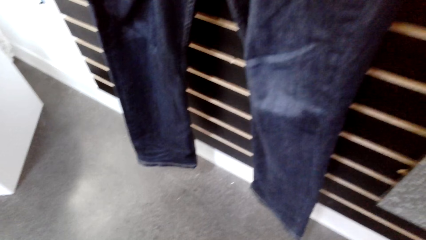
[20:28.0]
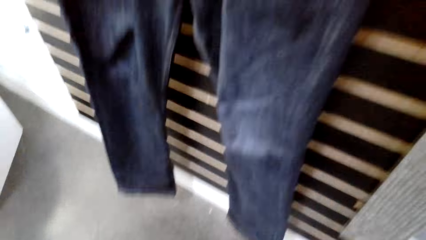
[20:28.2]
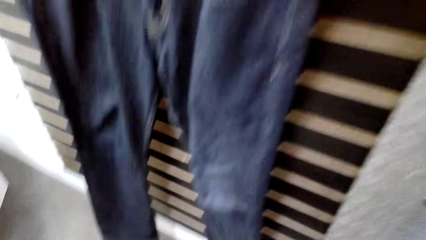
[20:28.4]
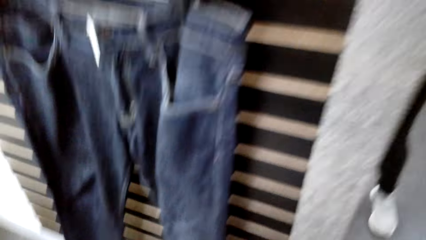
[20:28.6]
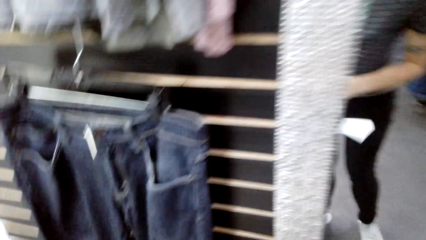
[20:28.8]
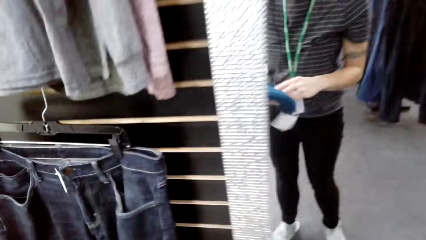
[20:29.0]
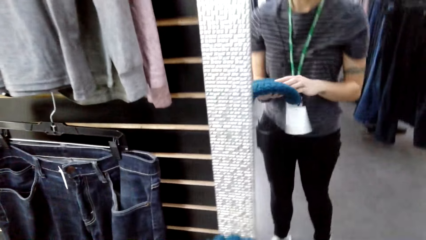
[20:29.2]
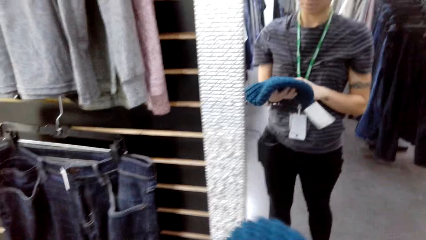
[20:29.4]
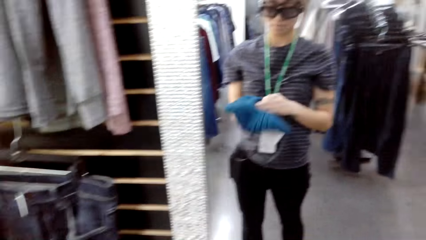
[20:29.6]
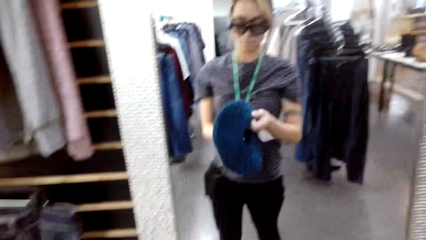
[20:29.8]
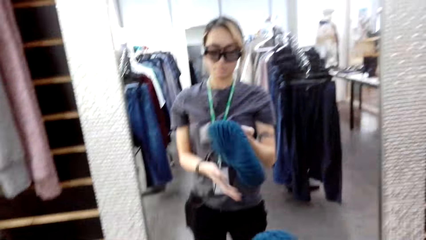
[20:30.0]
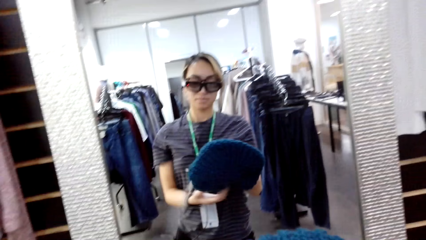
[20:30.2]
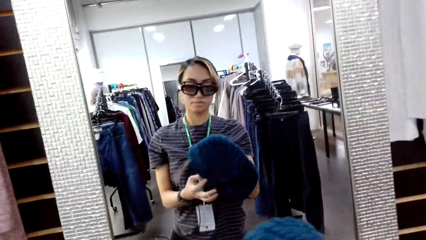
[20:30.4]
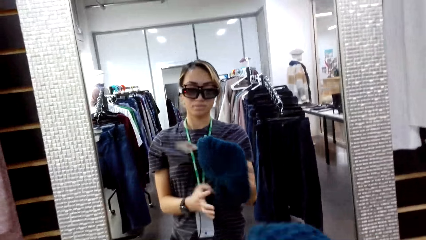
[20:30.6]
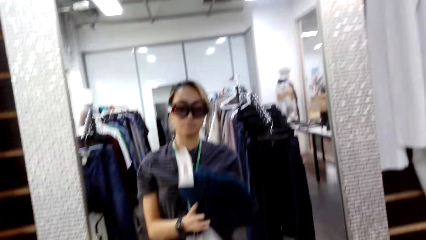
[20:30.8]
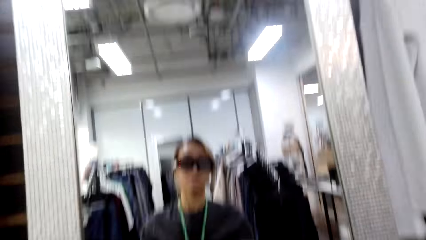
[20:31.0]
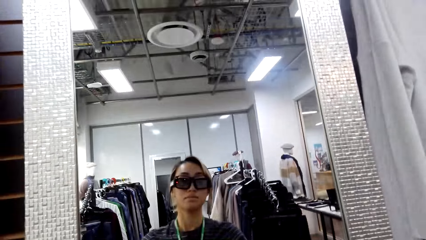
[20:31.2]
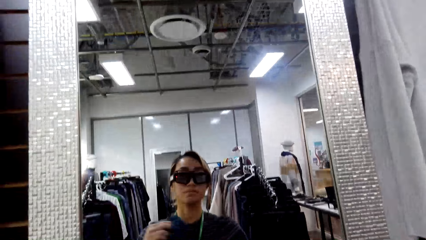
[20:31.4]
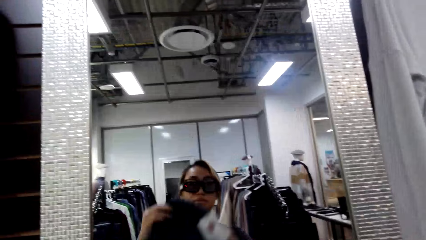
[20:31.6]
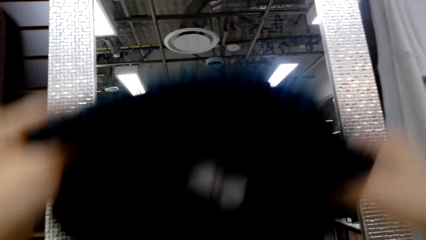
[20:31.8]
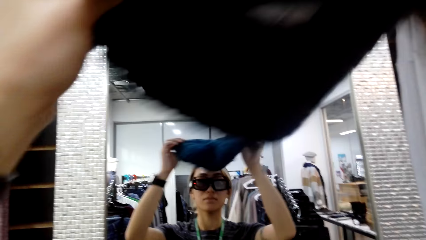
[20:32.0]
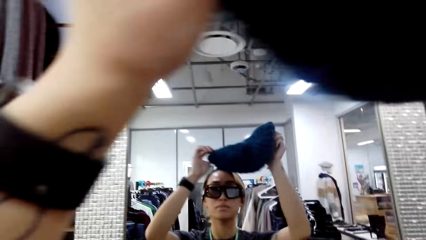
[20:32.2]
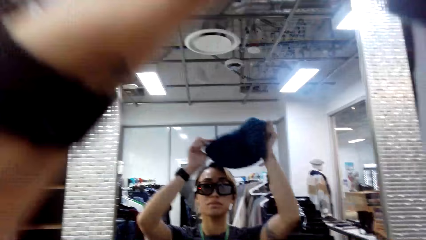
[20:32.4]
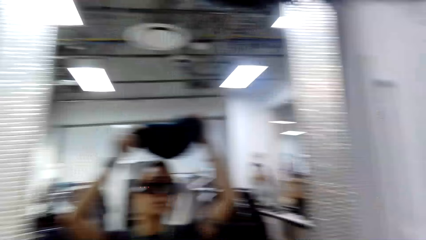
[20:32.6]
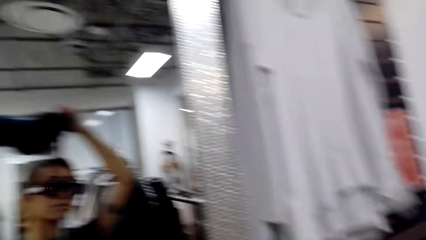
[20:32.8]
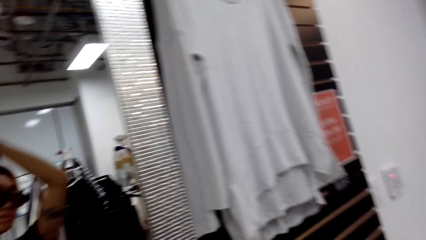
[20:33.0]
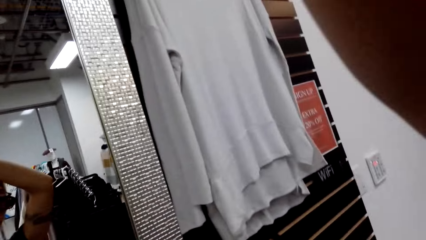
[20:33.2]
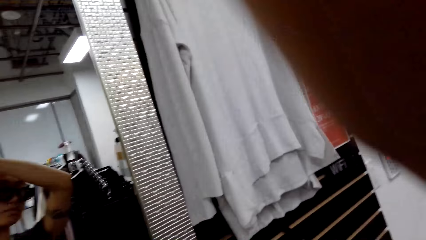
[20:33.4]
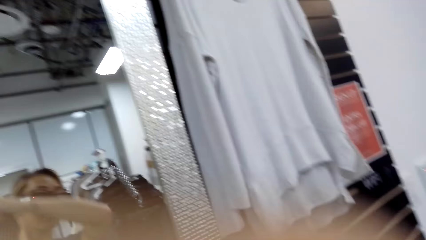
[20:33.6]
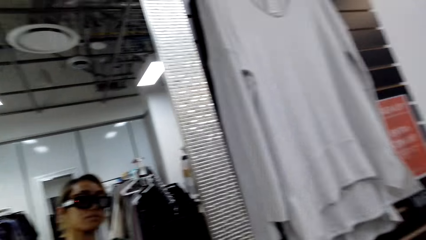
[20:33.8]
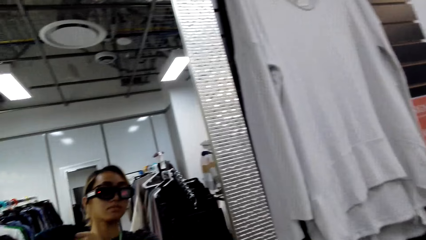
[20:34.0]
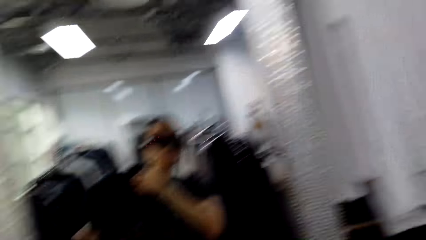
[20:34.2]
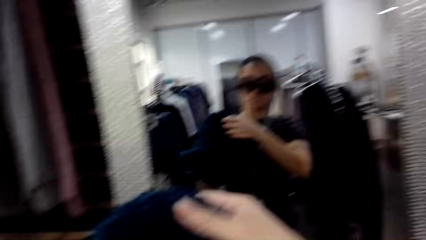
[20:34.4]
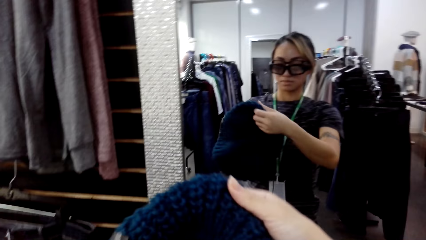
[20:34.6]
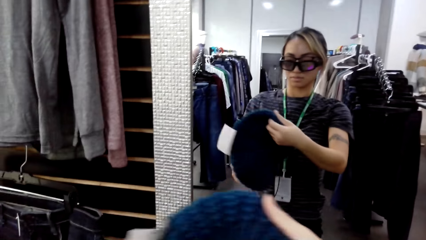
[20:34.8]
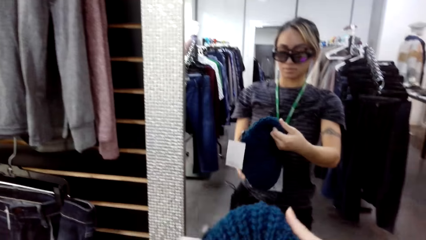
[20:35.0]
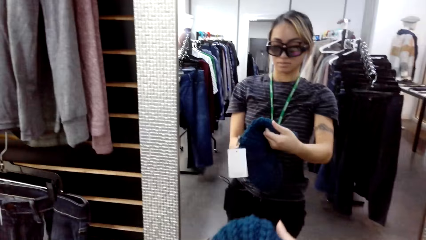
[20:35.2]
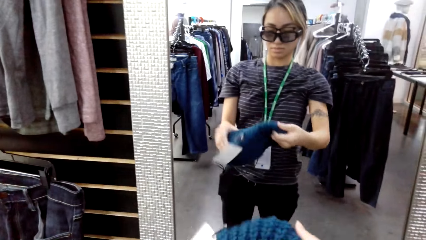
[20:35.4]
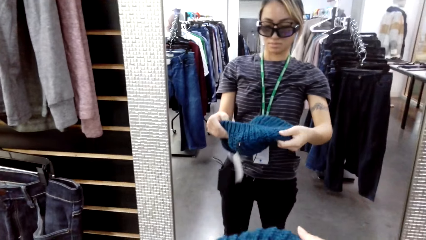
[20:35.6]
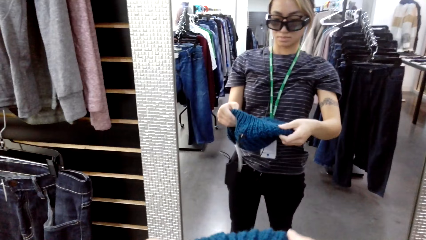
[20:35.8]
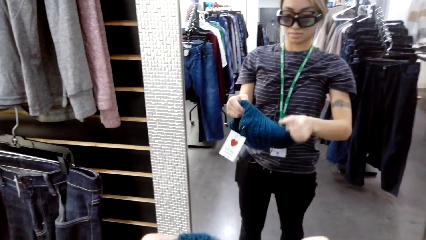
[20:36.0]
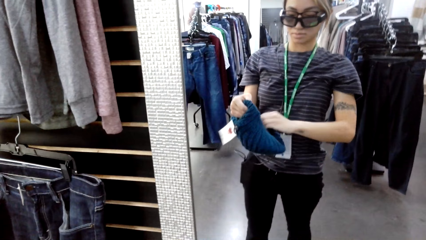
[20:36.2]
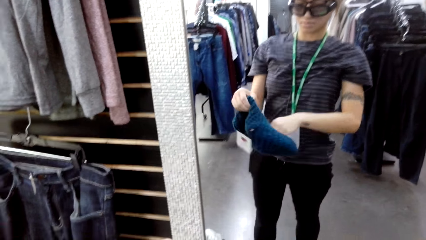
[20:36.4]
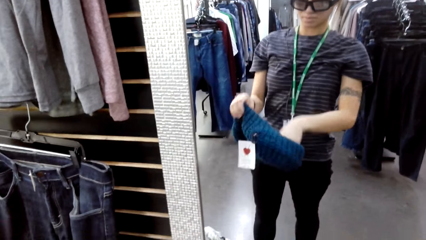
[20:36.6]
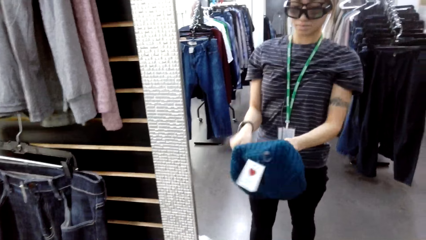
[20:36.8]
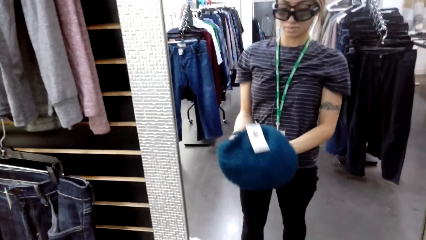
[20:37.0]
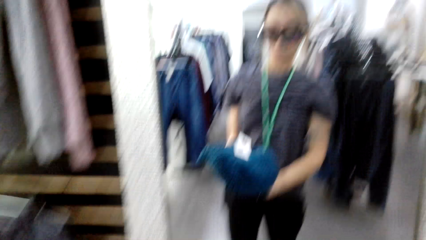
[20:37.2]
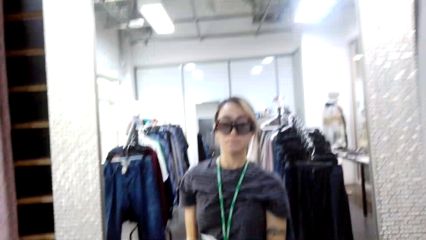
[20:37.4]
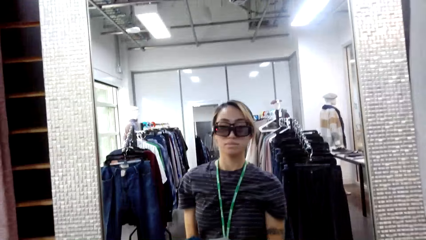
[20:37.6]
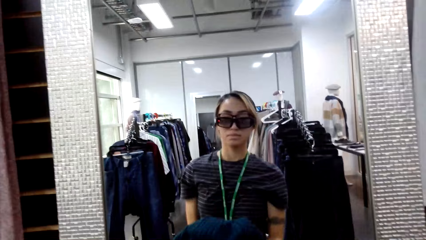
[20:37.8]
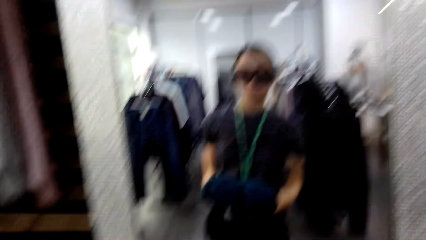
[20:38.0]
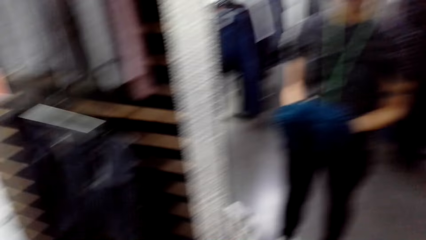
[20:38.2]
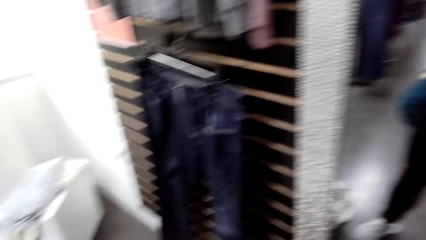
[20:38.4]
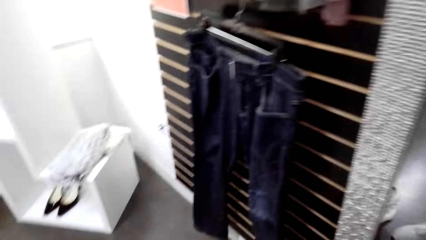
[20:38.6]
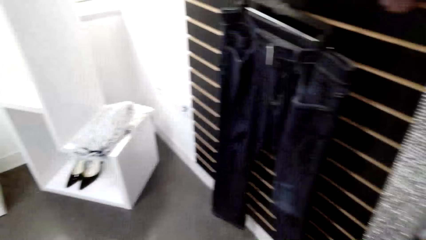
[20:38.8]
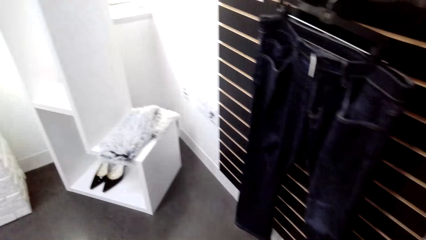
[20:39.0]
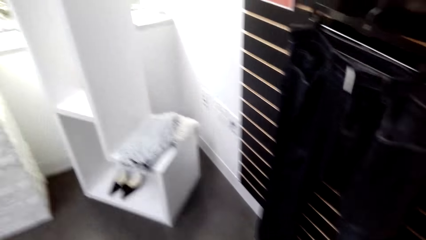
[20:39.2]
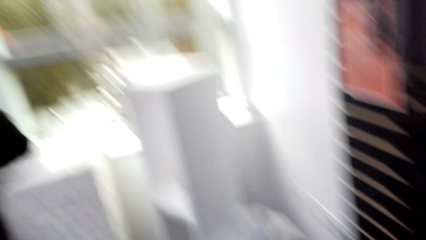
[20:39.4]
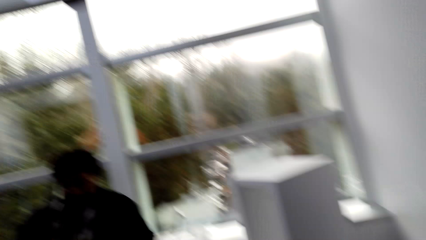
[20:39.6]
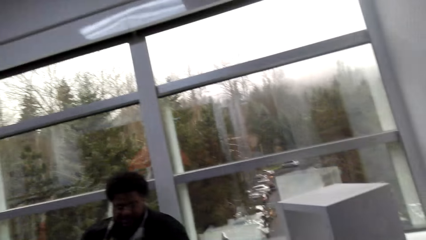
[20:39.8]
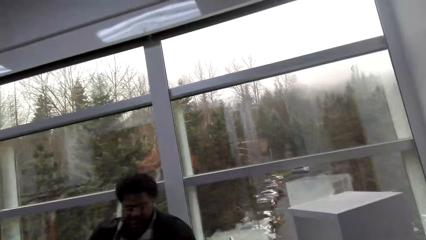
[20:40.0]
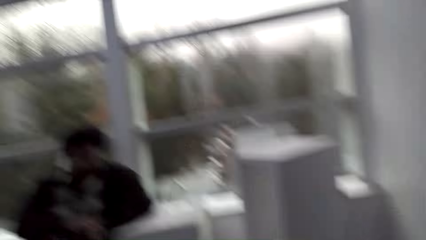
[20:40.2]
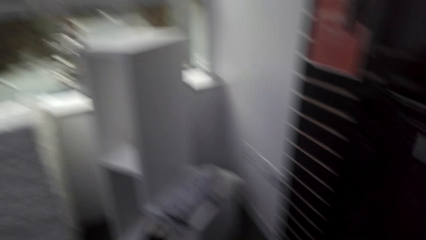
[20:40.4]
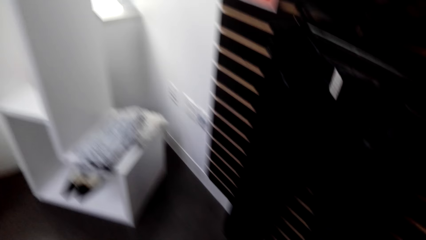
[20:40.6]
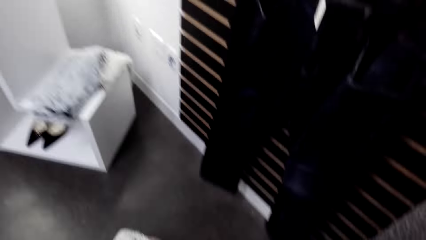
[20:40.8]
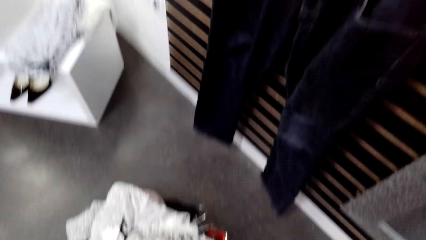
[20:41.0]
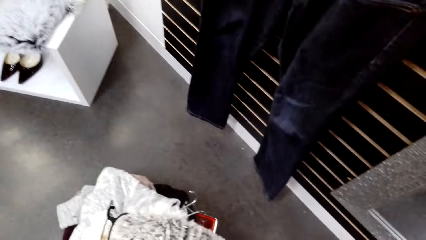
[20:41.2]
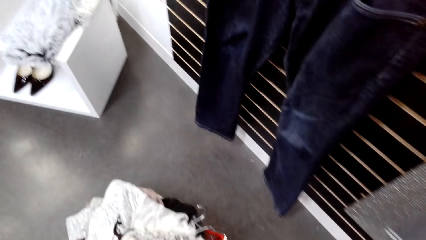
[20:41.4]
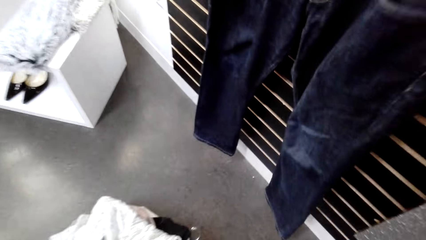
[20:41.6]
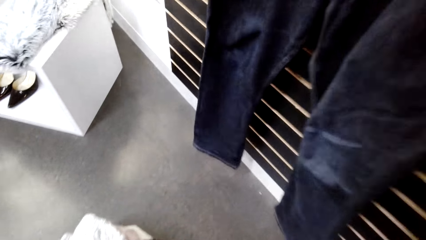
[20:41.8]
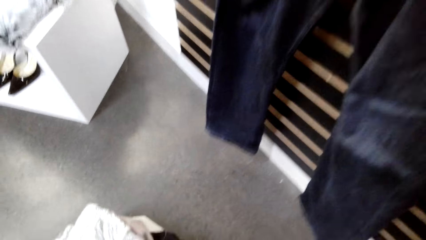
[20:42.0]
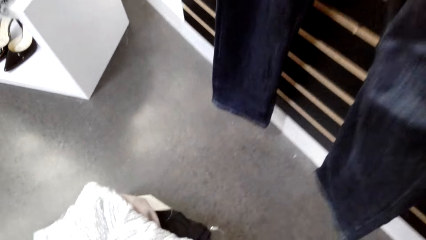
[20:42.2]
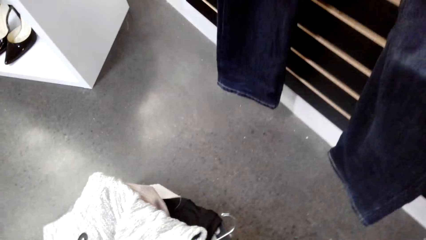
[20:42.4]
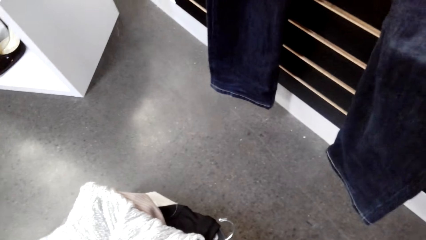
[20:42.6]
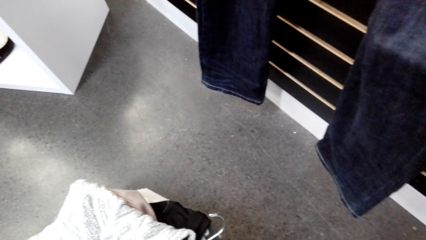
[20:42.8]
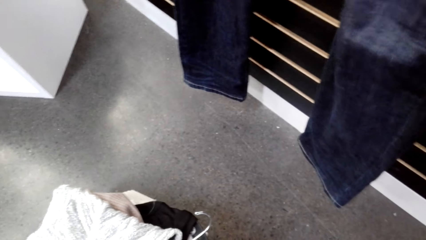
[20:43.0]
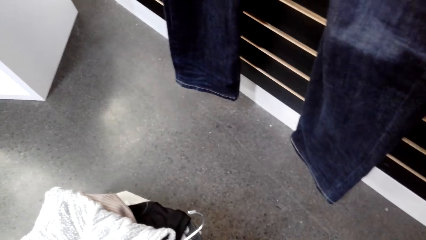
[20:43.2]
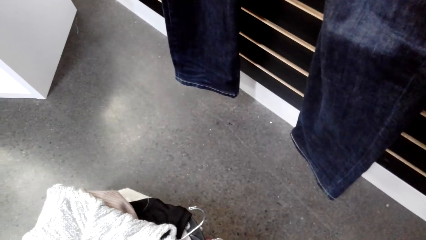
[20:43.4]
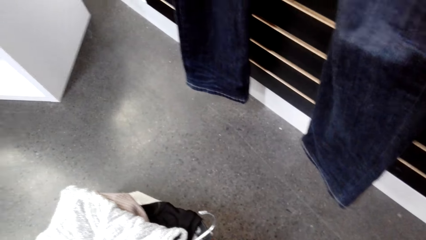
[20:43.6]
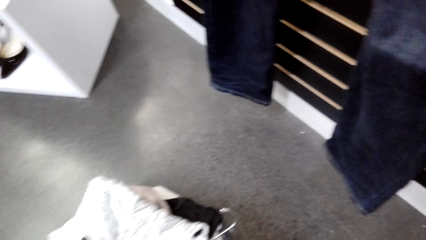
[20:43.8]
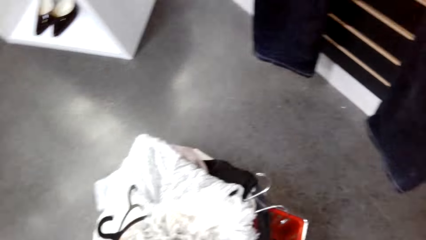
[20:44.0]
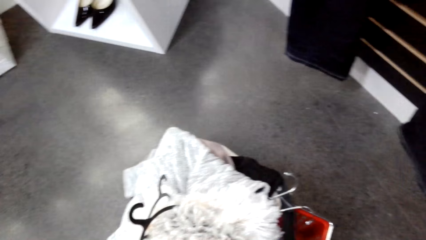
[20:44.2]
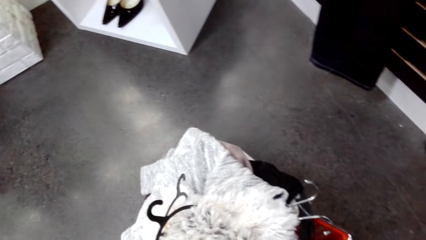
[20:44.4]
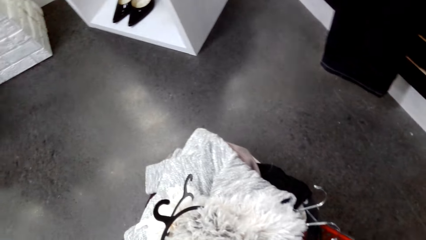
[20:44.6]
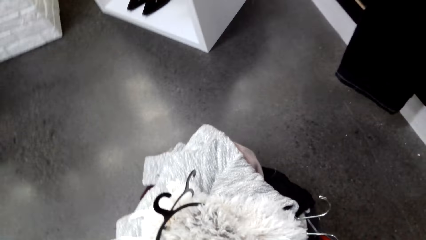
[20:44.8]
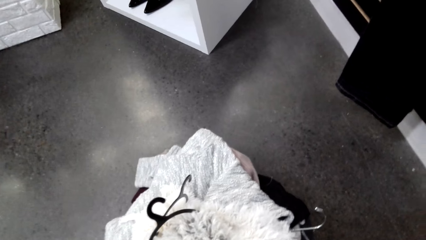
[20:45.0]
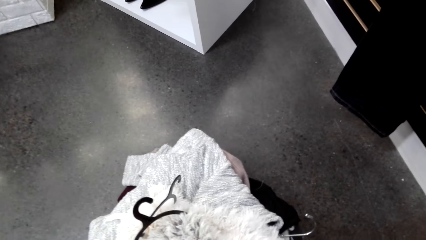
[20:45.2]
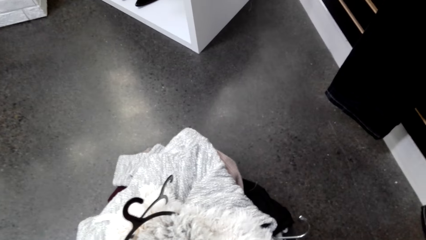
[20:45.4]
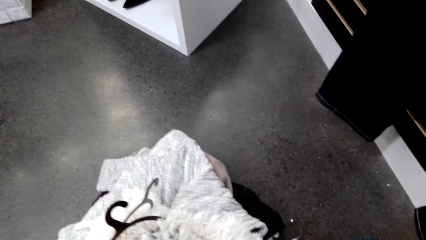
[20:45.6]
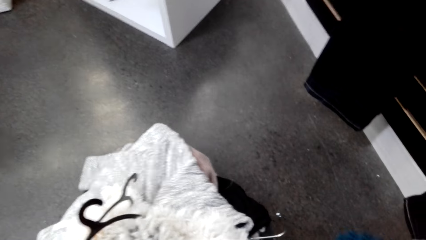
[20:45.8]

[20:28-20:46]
The camera wearer picks a marvin hat. She looks at the mirror. She lifts the hat to the mirror. She stretches the cap. She puts her hands in the hat. A person converses with the camera wearer. The camera wearer converses with the person.
